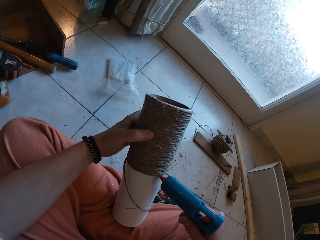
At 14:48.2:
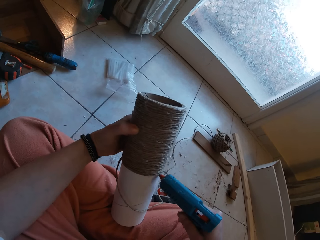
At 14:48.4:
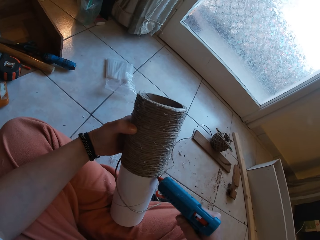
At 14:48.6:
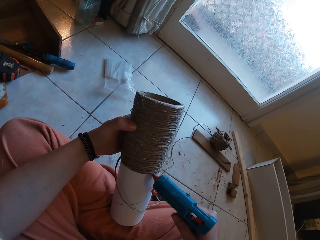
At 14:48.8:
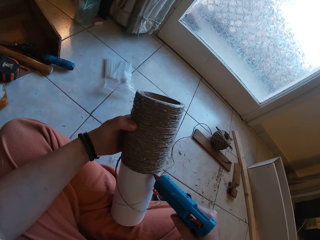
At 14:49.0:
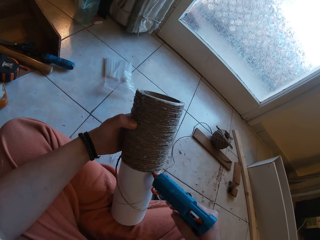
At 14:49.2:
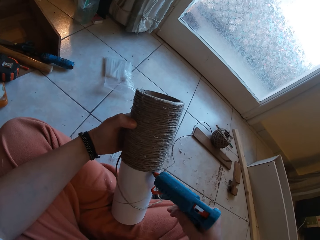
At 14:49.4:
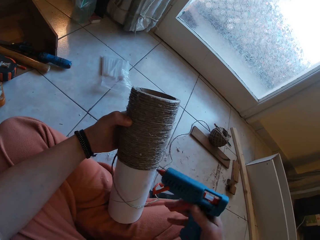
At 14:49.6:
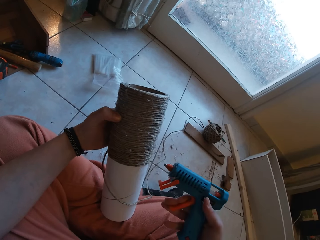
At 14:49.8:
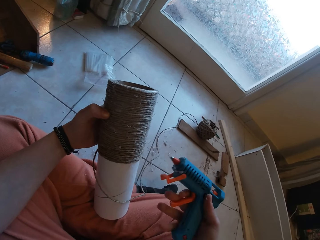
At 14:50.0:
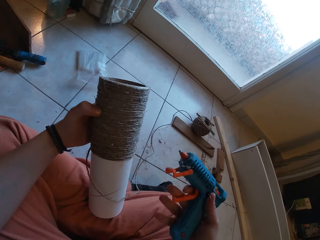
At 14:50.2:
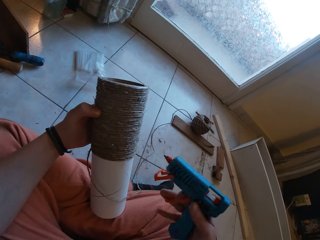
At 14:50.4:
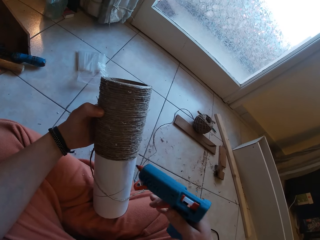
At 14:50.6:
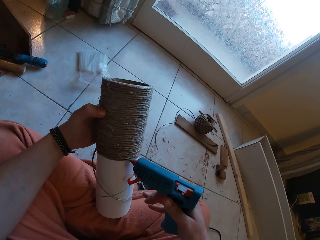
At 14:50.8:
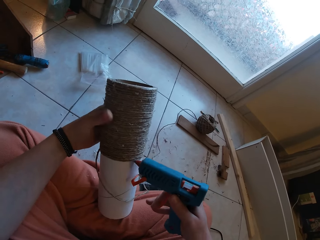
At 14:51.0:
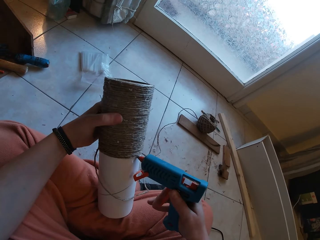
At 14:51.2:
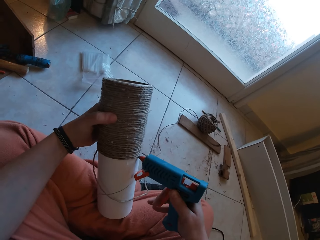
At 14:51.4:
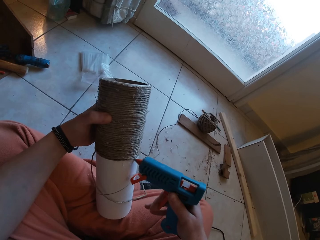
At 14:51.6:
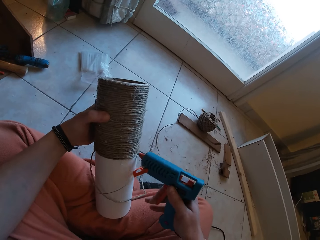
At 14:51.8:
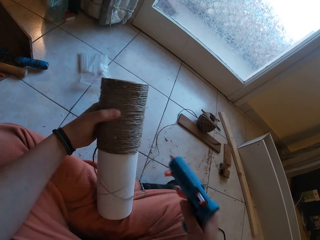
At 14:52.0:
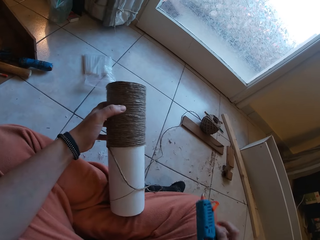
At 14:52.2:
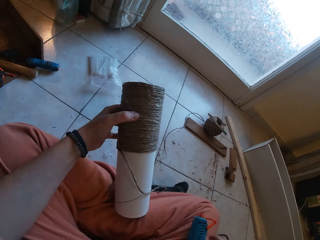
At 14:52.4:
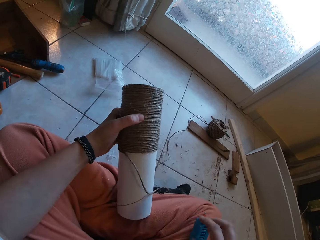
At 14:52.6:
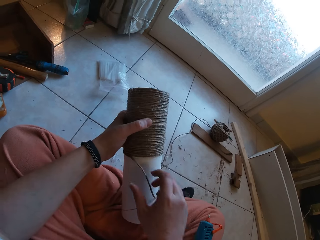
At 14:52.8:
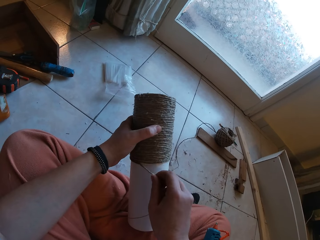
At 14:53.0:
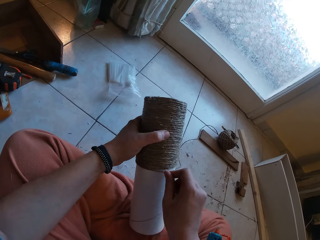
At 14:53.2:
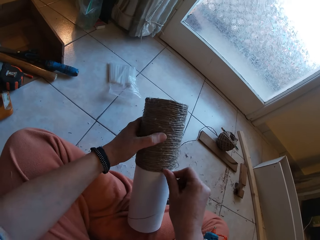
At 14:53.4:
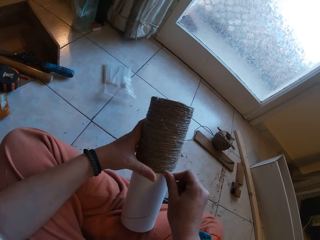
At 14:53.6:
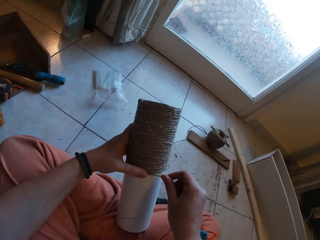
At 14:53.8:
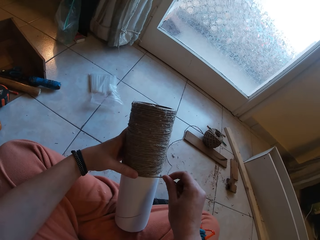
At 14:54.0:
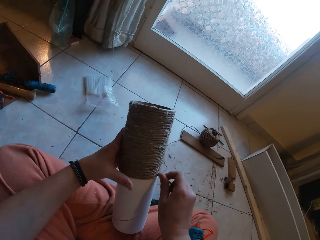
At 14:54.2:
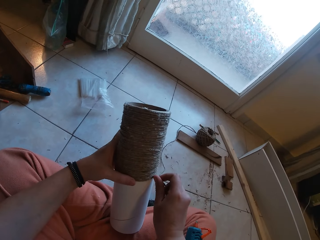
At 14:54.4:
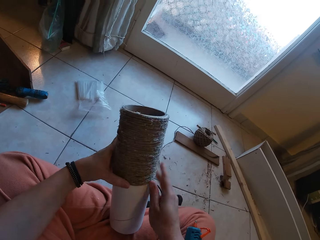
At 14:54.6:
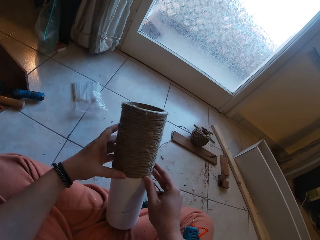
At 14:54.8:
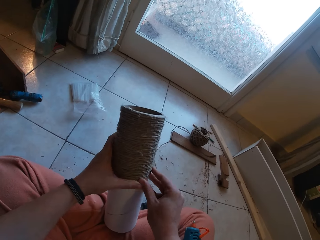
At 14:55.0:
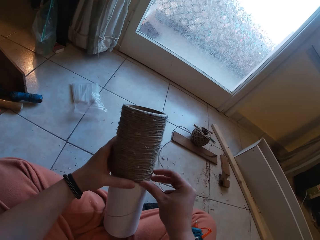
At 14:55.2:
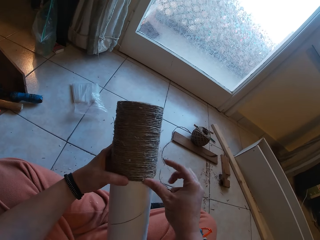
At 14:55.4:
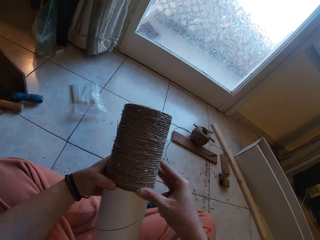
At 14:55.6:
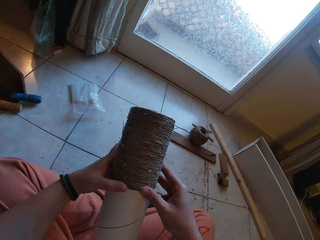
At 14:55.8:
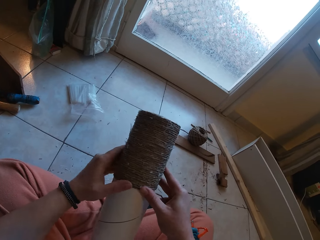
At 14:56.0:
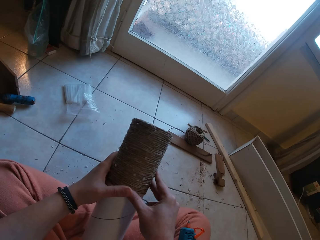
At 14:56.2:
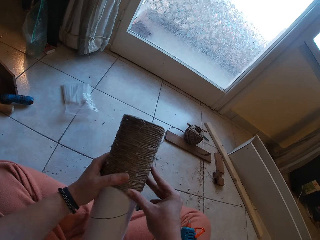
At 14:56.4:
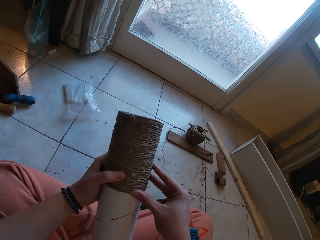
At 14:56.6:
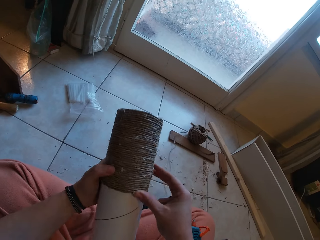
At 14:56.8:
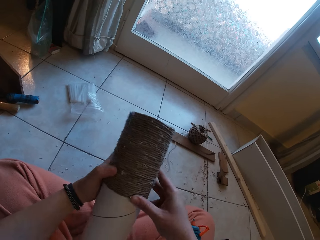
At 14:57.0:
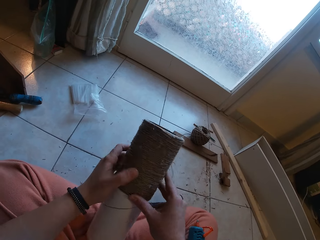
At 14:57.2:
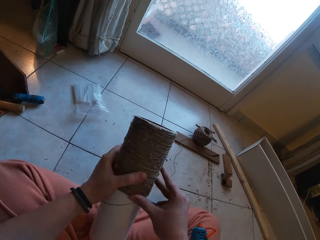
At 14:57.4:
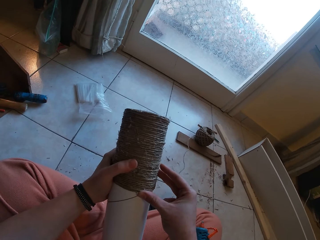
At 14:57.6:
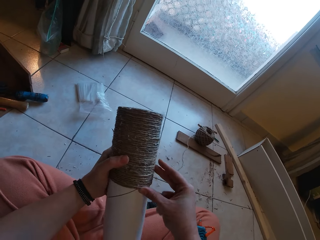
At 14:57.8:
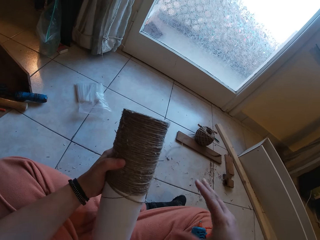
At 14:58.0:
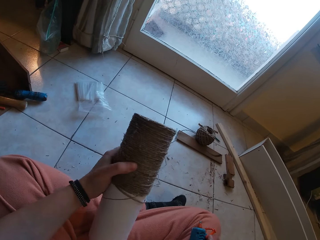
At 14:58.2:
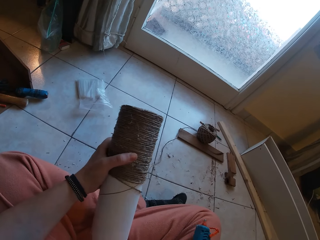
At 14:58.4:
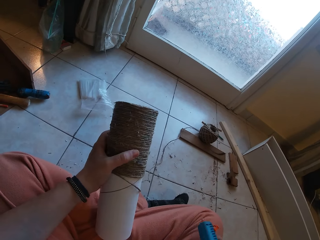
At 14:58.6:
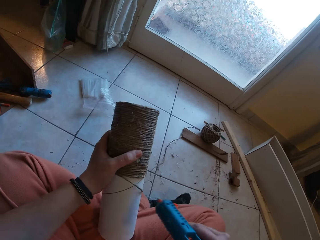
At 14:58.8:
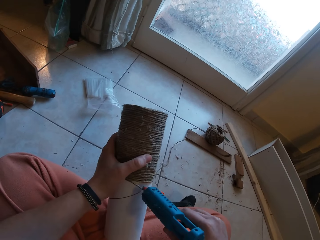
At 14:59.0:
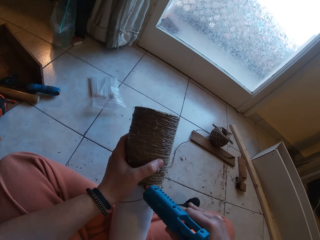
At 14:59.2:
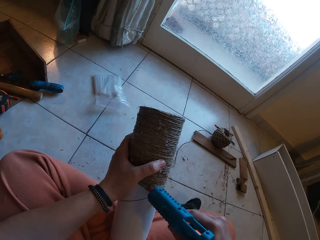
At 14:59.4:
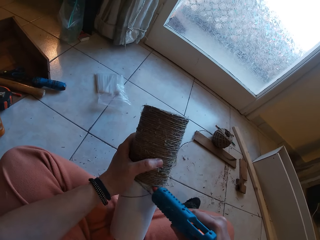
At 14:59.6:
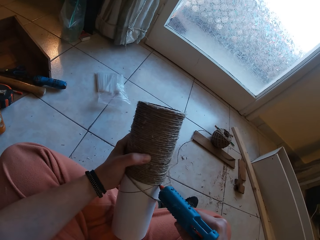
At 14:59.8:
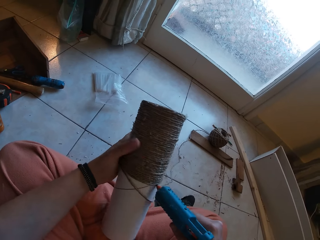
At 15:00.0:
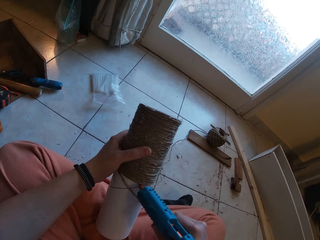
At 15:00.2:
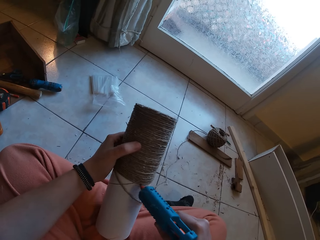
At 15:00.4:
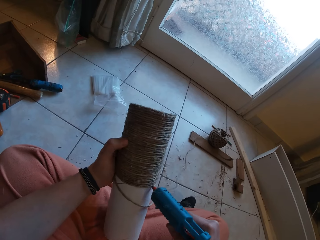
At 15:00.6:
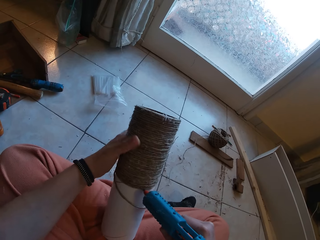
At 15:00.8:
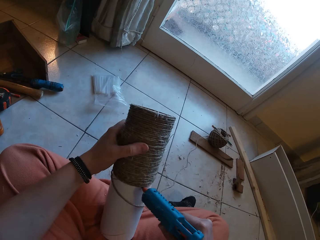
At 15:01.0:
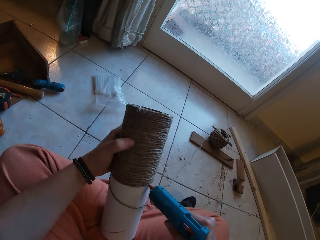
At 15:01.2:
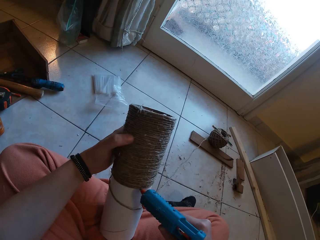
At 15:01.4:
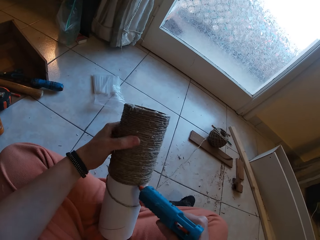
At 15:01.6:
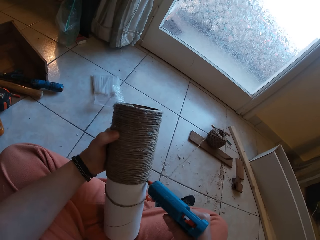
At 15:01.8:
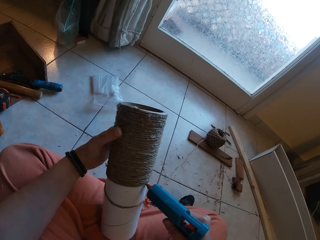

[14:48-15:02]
The camera wearer drops the glue gun on his right leg. He wraps the rope around the cardboard tube with his right hand. He picks the glue gun from his right leg with his right hand. He applies glue from the glue gun in his right hand to the cardboard tube in his left hand.

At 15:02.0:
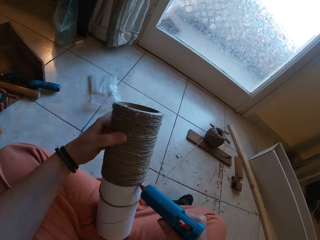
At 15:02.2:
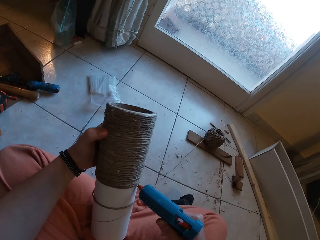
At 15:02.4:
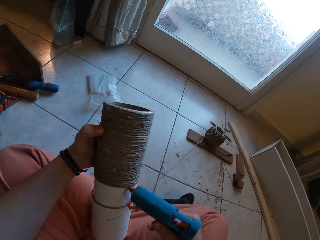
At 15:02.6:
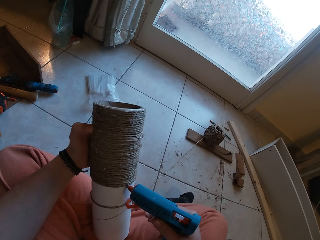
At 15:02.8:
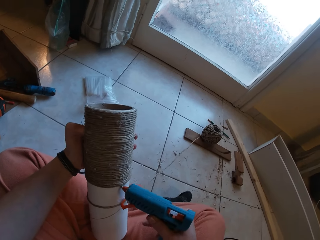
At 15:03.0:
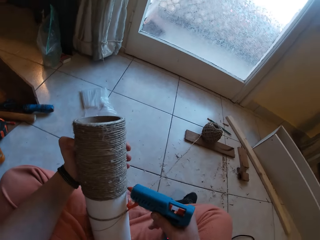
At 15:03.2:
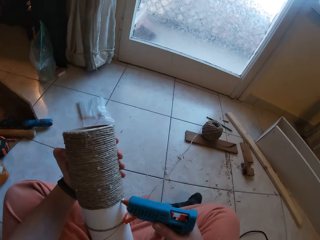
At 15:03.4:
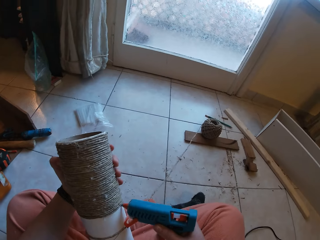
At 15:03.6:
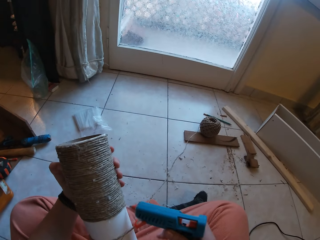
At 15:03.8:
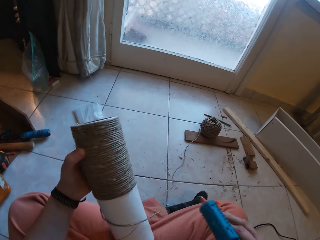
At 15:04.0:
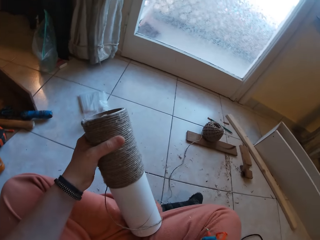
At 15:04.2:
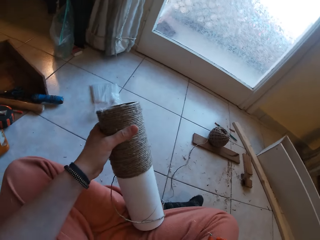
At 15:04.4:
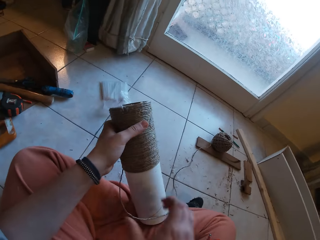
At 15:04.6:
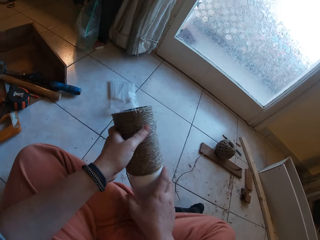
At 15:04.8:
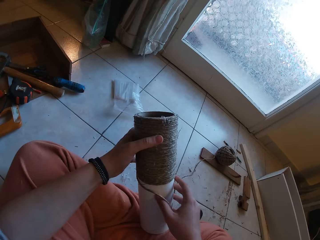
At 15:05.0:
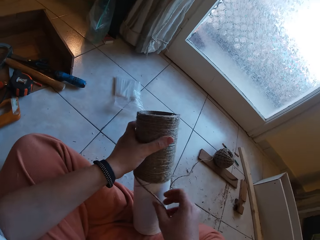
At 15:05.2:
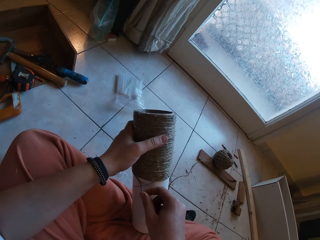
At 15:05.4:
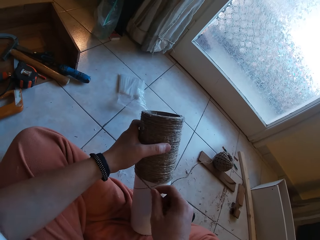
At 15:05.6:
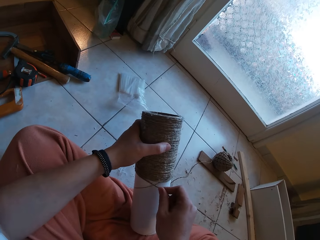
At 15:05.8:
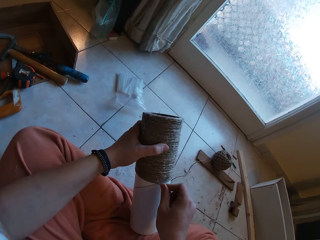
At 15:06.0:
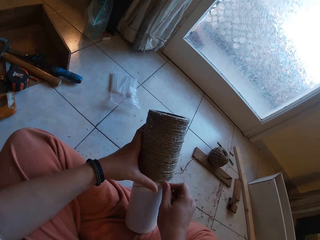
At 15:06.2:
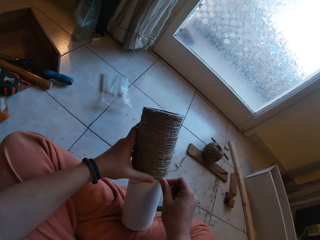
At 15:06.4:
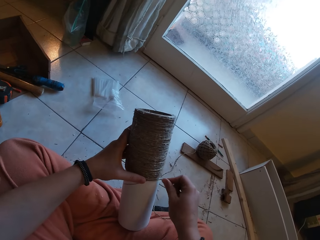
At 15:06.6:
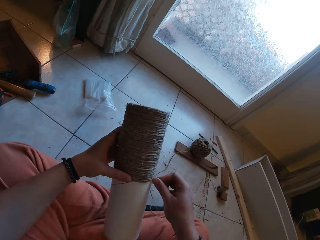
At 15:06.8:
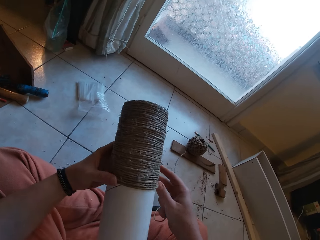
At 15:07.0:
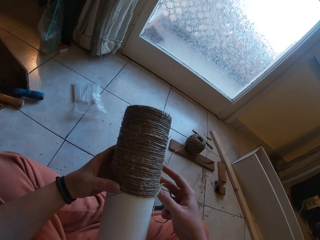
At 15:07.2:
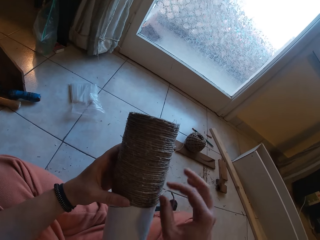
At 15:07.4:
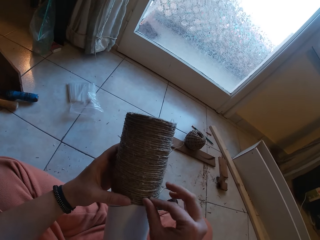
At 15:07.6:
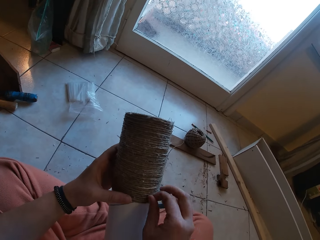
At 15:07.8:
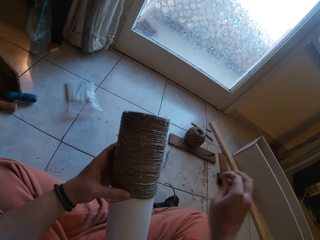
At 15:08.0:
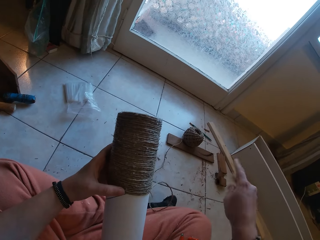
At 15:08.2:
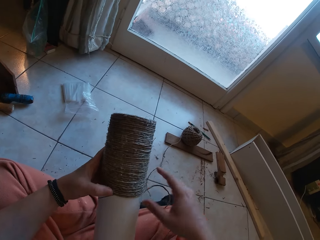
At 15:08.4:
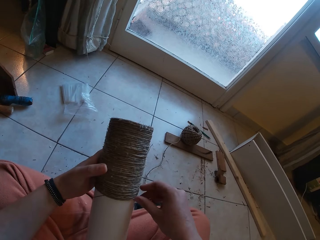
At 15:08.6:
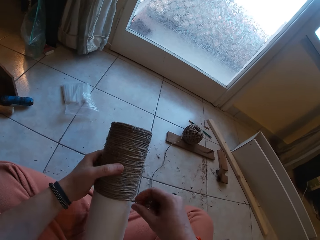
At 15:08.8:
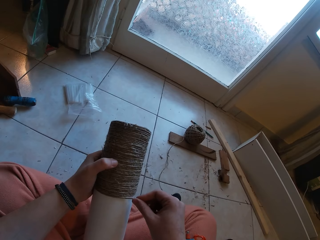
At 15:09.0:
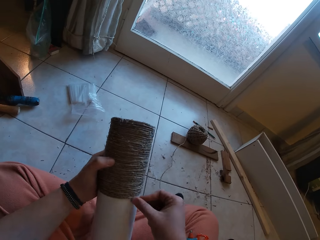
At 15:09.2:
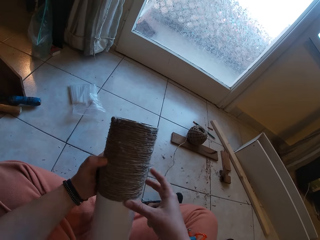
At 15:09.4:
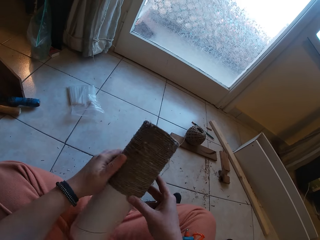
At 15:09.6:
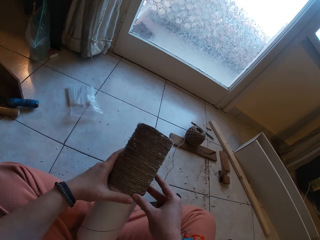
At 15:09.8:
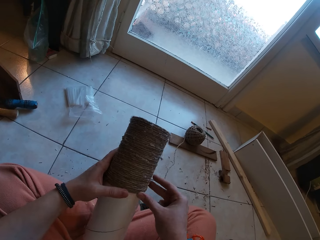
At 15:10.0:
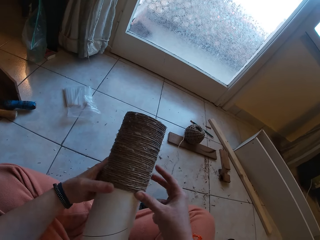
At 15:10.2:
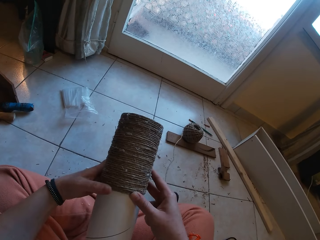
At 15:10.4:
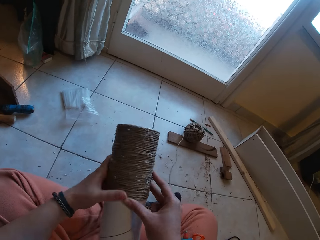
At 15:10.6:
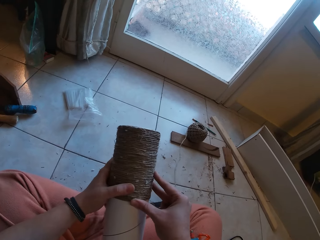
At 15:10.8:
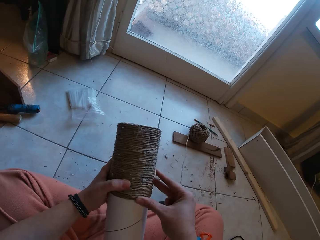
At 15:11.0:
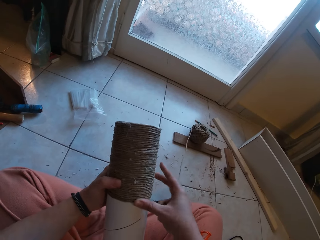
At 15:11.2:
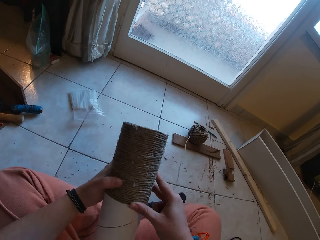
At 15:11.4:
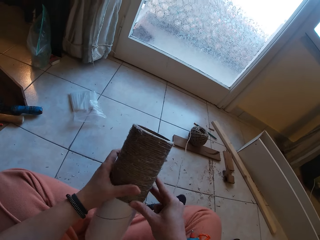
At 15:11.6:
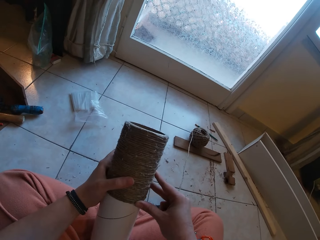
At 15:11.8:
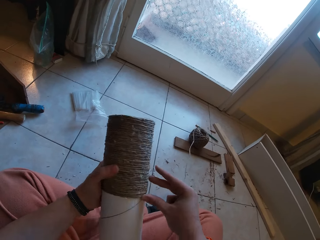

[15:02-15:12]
The camera wearer drops the glue gun on his right leg. He wraps the rope around the cardboard tube with his right hand. He picks a piece of lint from the rope with his right hand. He drops the lint on the floor. He wraps the rope around the cardboard tube with his right hand.
